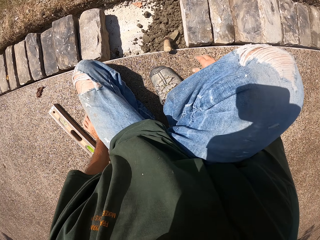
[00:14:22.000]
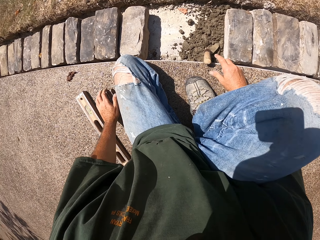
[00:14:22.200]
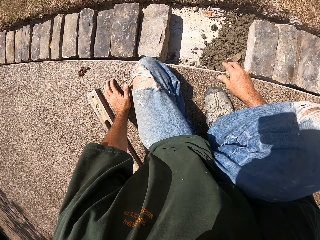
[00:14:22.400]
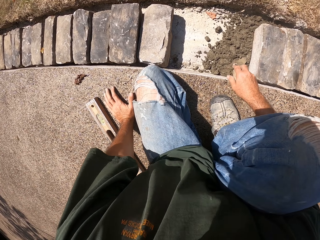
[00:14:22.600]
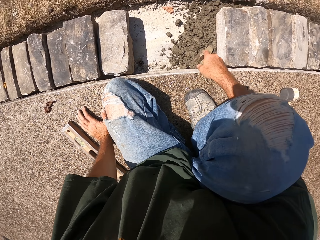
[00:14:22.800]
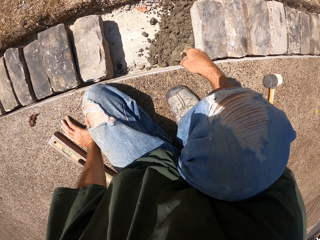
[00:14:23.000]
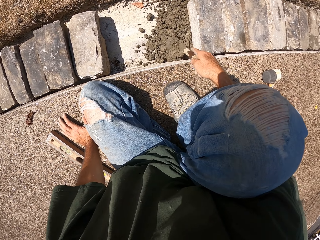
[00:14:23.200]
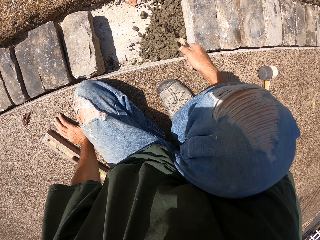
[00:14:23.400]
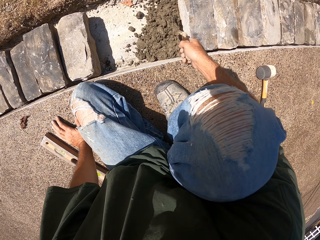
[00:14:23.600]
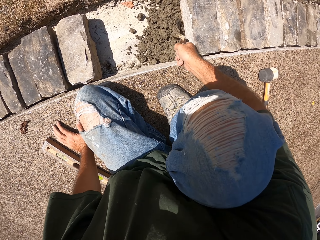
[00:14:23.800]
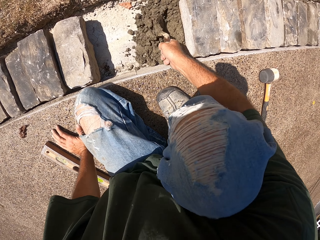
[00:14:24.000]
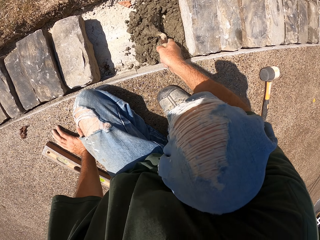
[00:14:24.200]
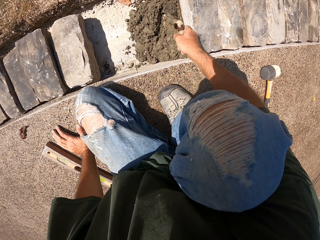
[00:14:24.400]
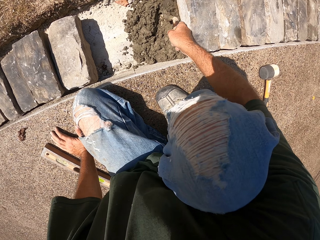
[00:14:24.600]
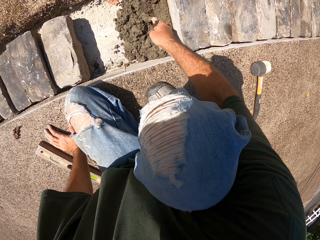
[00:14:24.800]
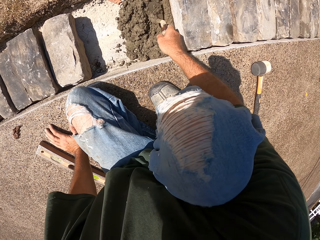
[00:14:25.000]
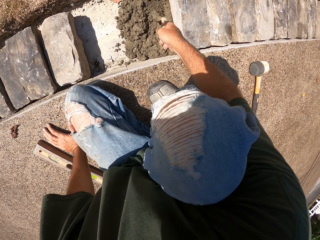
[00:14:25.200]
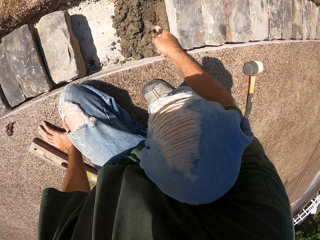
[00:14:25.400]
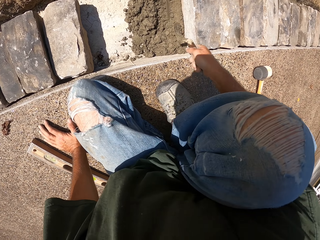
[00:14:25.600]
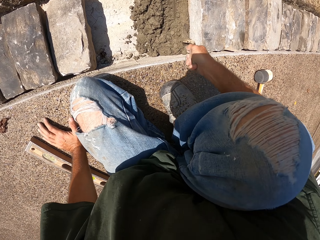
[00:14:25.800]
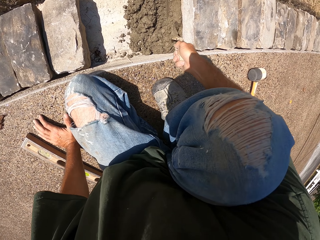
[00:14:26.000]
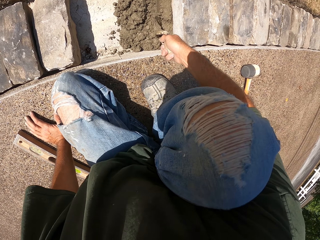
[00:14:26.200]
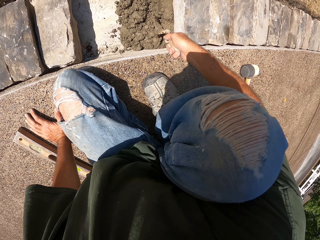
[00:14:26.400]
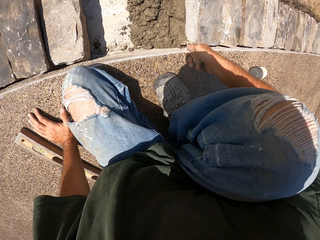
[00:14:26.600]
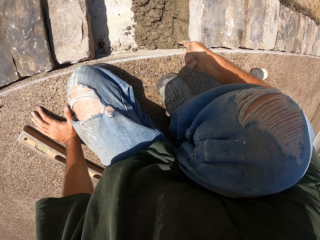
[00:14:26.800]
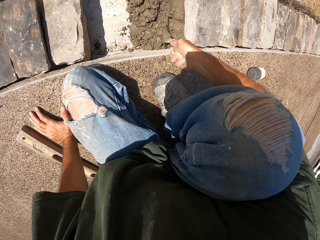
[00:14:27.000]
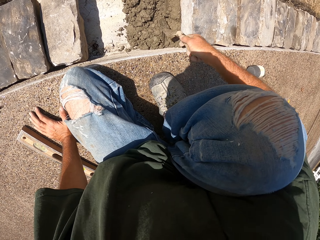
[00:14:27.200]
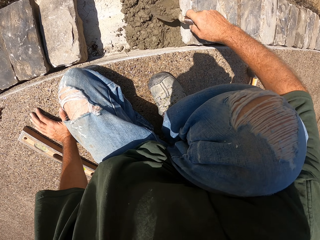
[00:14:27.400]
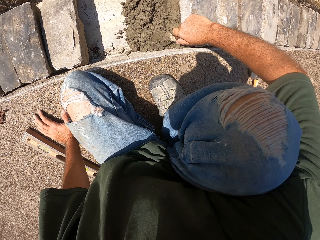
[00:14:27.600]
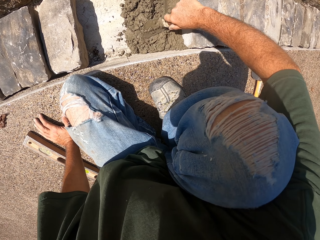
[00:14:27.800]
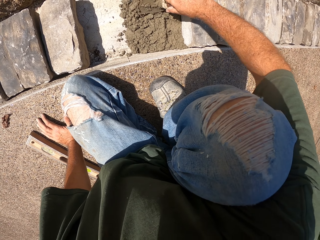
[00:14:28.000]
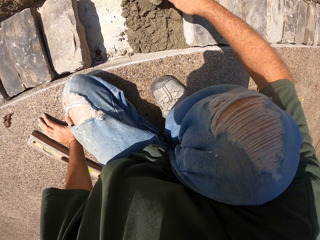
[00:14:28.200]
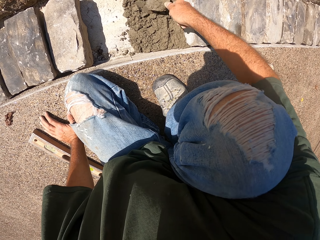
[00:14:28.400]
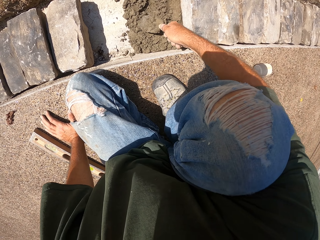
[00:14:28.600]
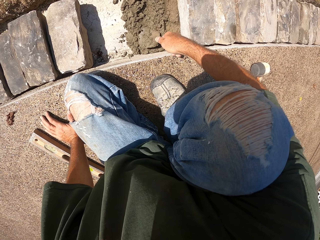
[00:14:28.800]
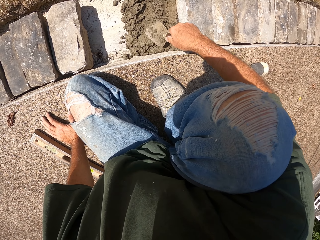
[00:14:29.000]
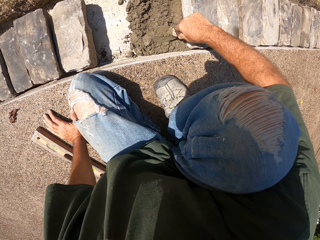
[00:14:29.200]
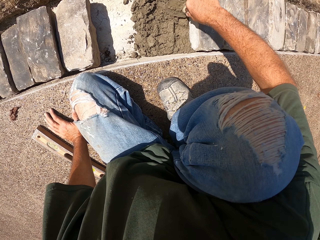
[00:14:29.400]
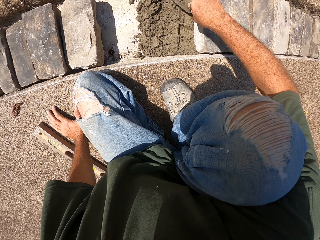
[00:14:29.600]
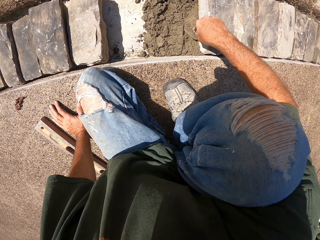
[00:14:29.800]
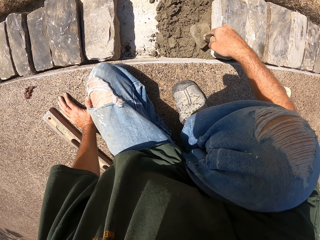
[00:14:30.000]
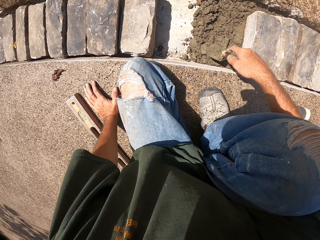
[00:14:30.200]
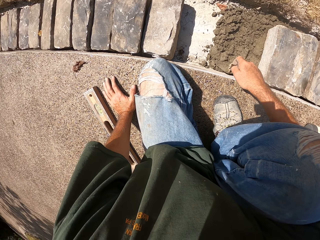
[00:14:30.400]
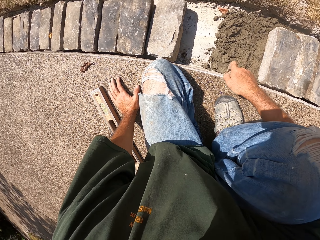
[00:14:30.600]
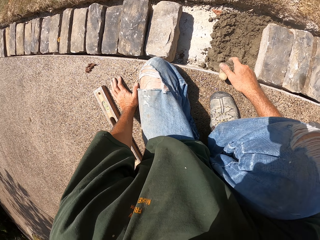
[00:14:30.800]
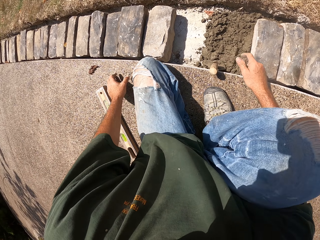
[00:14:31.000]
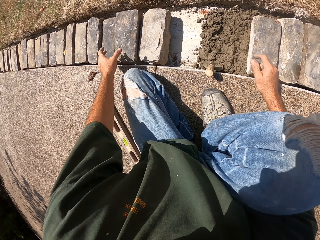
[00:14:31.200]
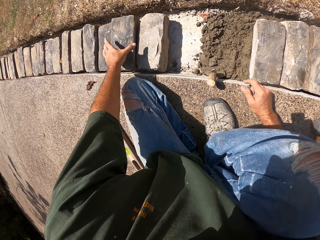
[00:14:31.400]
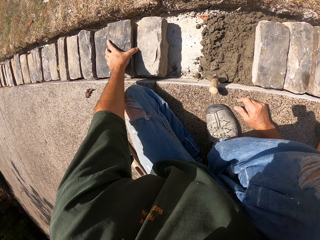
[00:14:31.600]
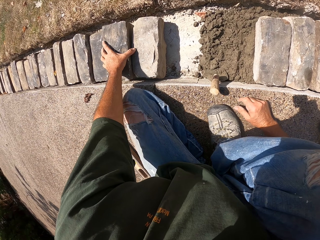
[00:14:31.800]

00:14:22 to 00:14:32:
The camera wearer spreads mortar with the trowel or spoon.

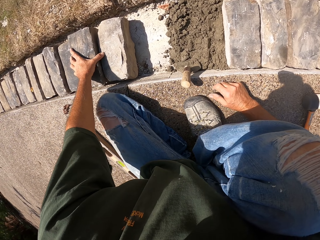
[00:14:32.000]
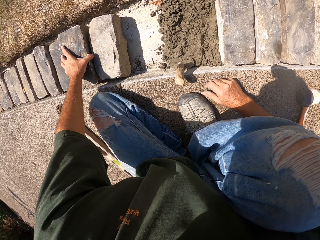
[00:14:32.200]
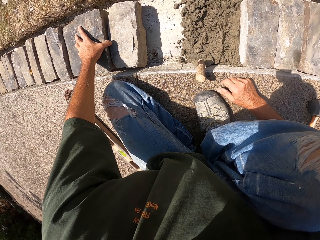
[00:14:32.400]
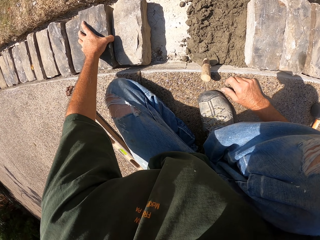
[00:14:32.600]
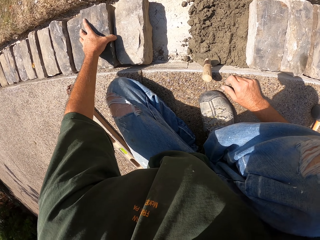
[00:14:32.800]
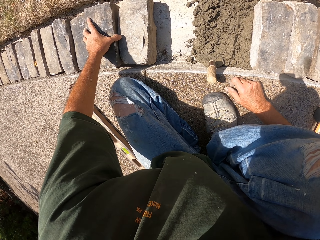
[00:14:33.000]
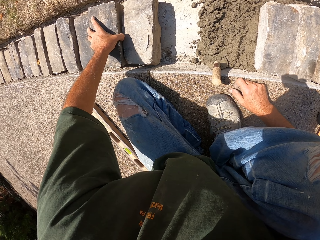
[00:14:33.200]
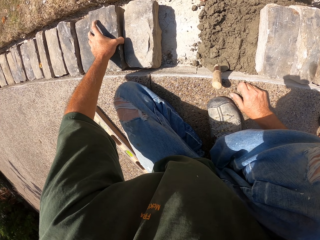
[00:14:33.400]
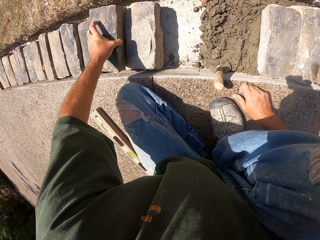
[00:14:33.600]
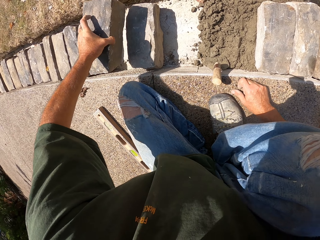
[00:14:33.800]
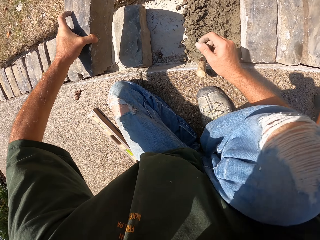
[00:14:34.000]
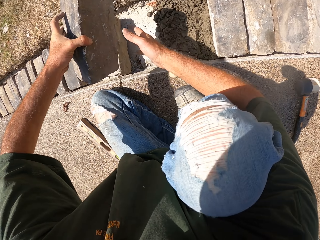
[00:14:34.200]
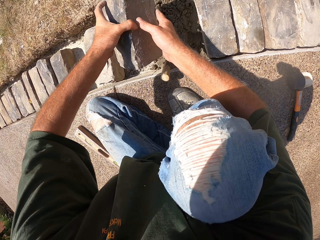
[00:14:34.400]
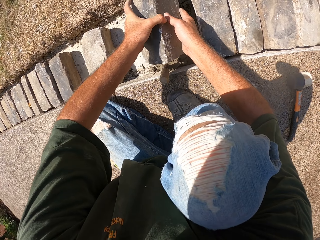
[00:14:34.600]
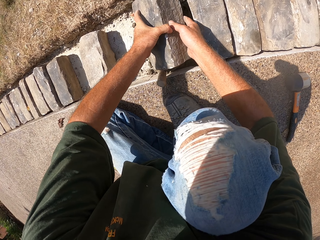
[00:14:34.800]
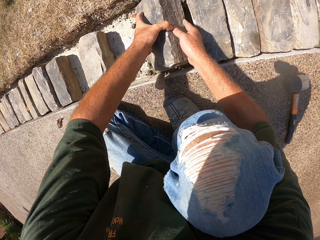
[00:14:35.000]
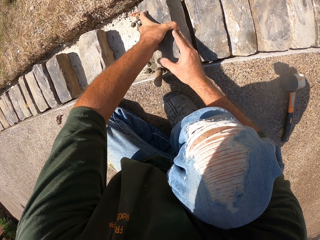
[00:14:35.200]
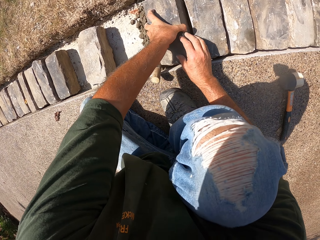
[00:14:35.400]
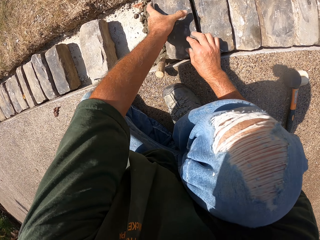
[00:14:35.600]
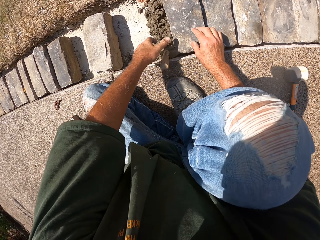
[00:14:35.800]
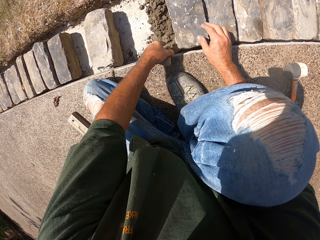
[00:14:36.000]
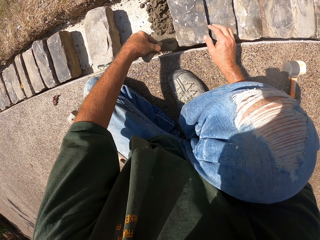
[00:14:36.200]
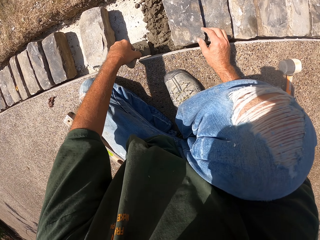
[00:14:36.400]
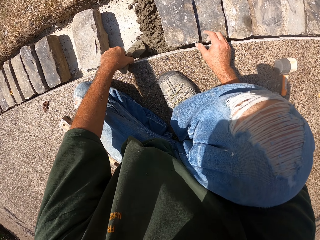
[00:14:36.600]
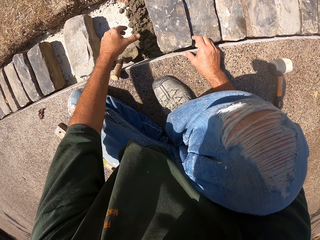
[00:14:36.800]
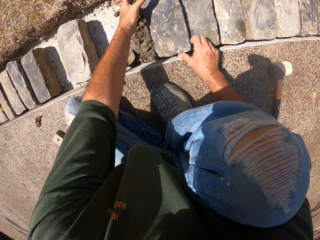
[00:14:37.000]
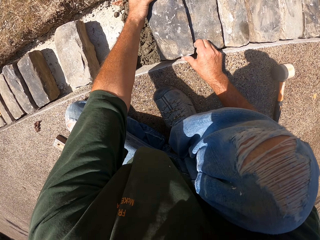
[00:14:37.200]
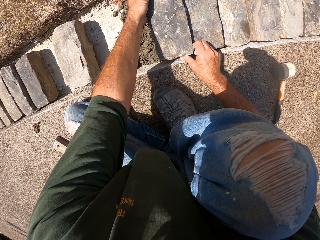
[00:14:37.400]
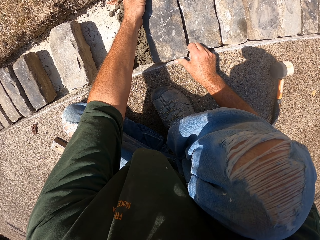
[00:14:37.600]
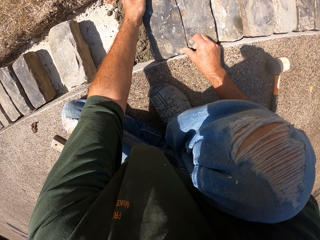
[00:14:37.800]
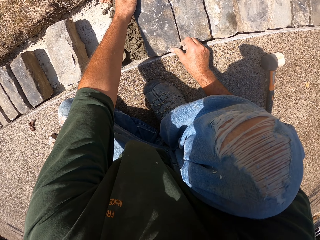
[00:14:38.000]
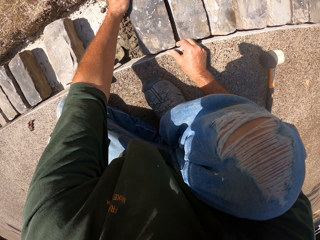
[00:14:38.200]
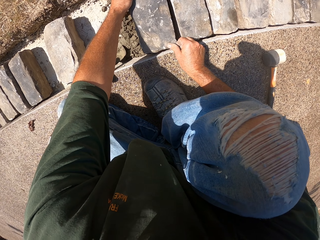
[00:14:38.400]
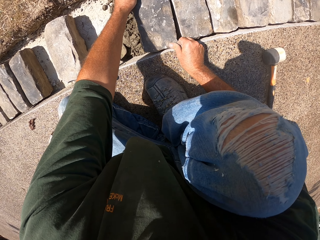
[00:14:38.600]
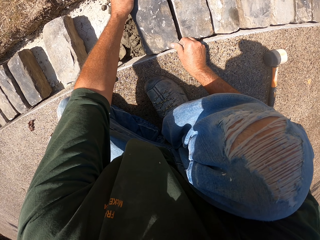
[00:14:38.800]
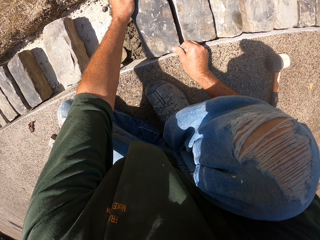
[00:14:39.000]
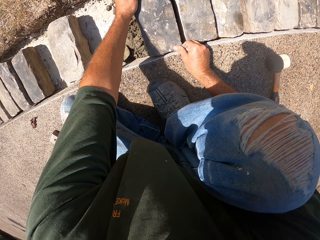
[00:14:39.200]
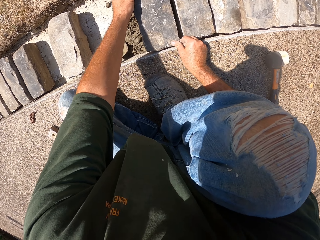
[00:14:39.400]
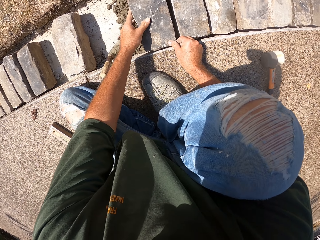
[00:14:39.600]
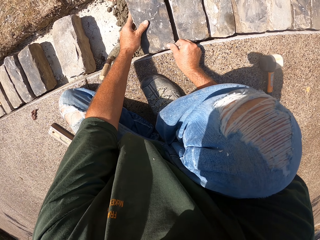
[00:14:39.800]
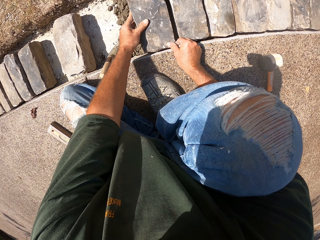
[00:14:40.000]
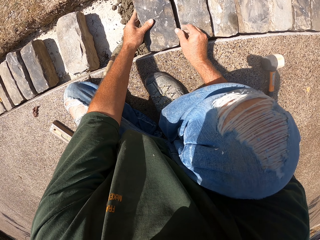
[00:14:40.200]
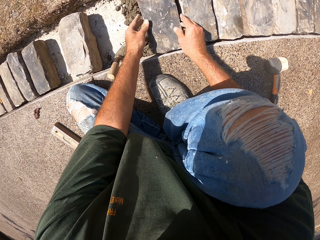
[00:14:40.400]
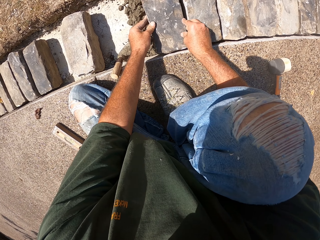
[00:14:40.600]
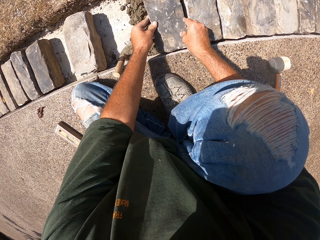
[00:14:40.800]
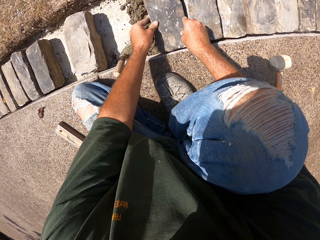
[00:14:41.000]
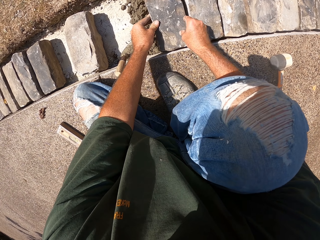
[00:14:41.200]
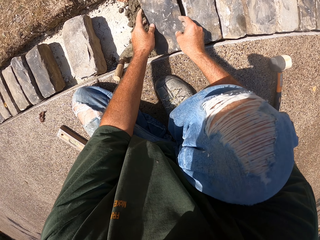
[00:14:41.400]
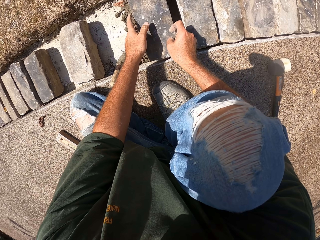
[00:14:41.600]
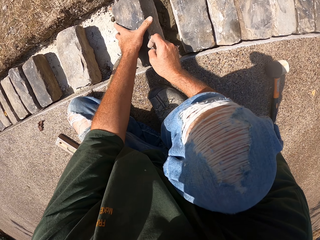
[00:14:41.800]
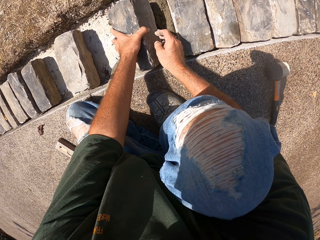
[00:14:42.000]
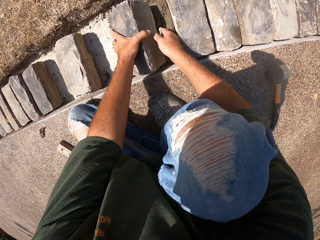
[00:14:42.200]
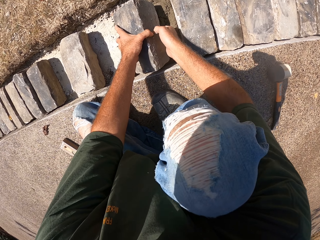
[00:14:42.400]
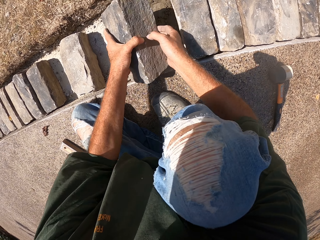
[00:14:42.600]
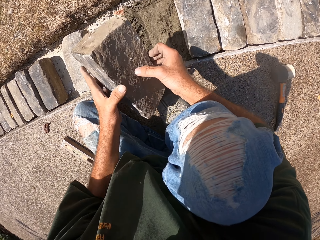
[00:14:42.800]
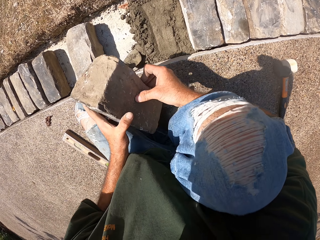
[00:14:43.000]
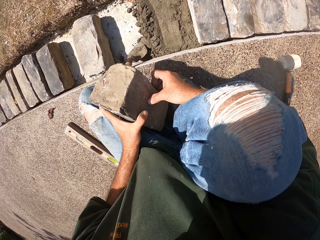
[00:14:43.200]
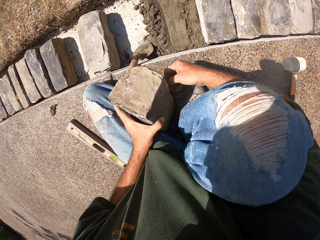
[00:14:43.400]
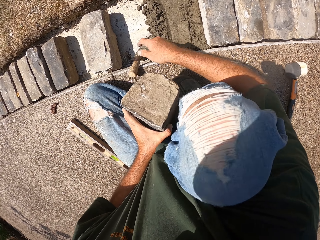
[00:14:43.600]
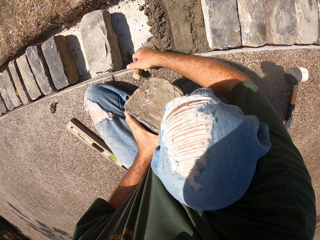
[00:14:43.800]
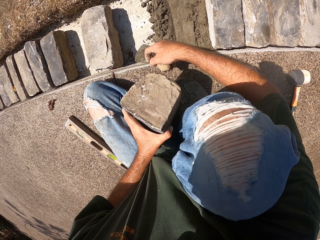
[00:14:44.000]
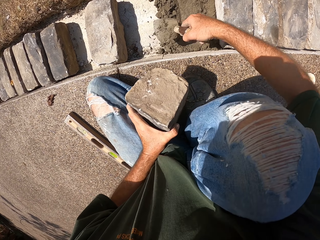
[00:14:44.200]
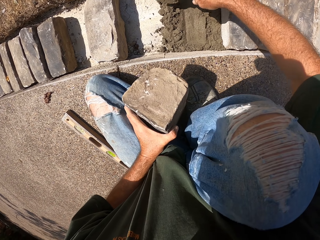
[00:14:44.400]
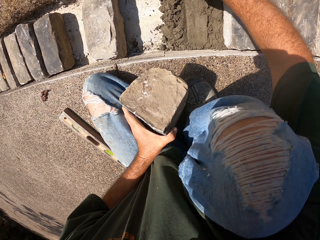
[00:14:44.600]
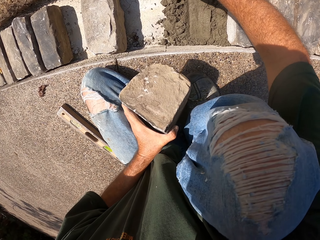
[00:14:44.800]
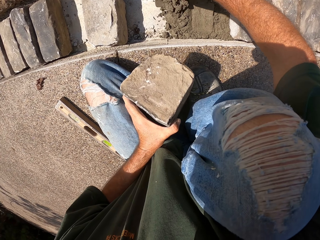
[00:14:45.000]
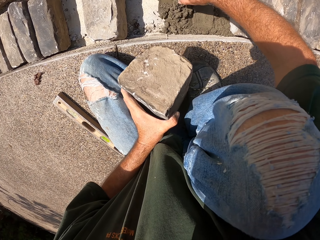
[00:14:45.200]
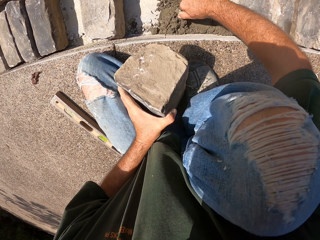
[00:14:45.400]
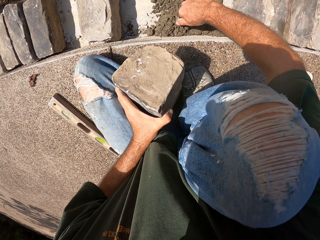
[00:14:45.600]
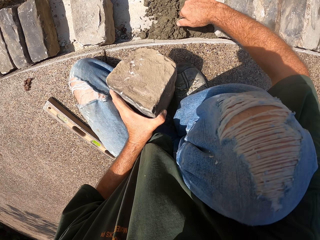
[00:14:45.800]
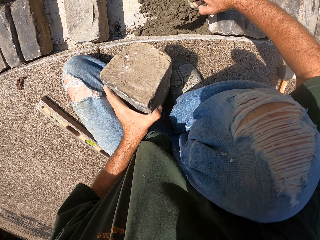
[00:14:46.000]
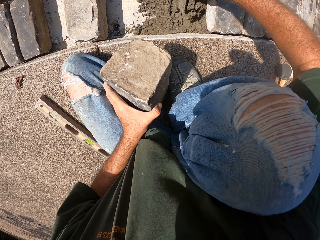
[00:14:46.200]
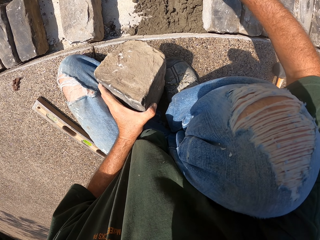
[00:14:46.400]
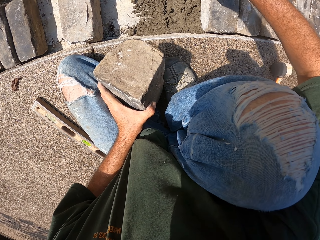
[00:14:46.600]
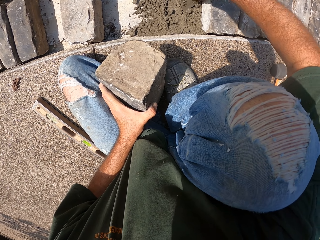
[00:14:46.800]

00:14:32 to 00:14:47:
The camera wearer picks up a stone. They put the stone in the furrow, on the mortar. They adjust the stone. They remove the stone from the furrow. They spread mortar with the trowel.
